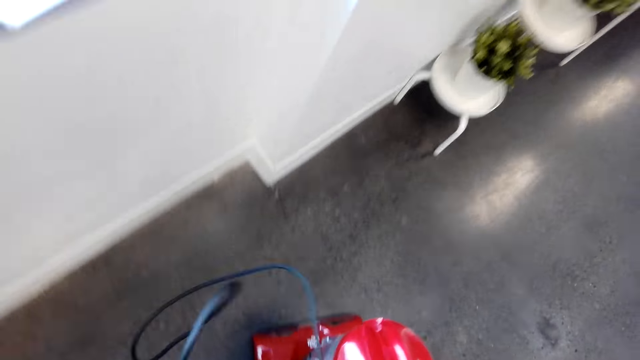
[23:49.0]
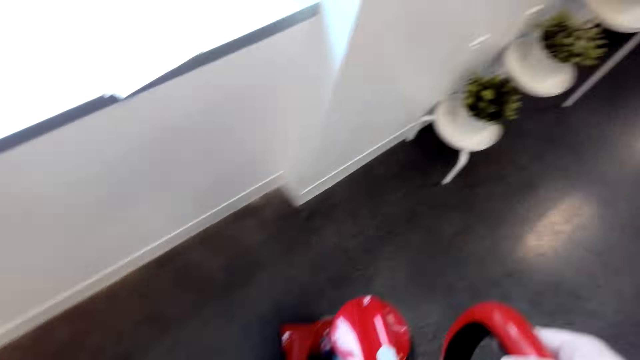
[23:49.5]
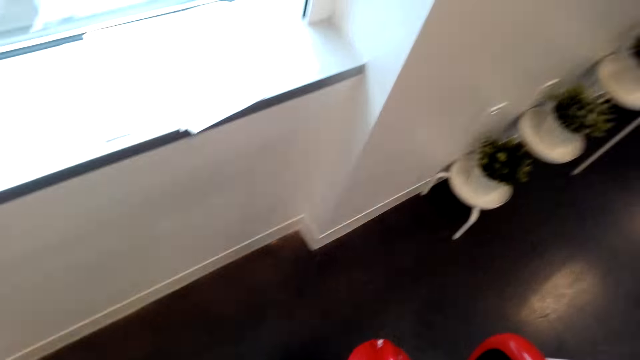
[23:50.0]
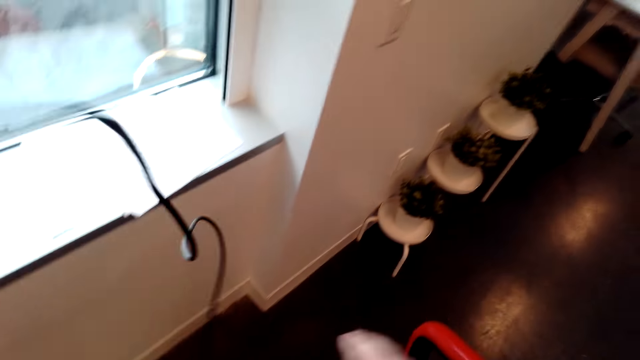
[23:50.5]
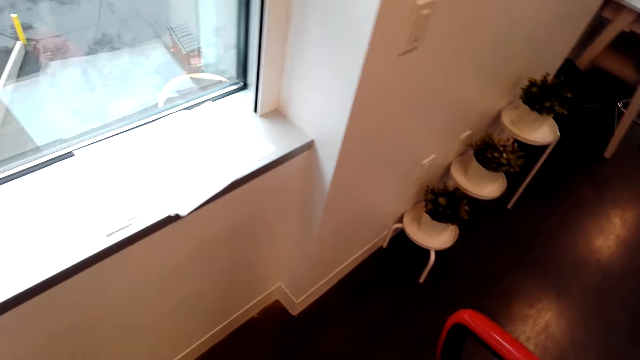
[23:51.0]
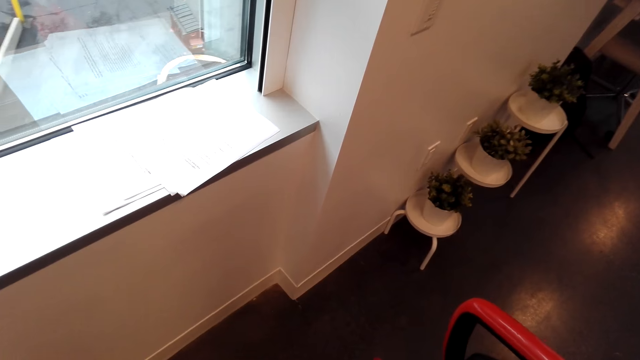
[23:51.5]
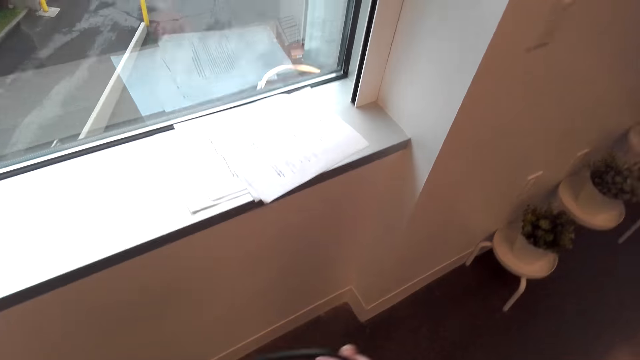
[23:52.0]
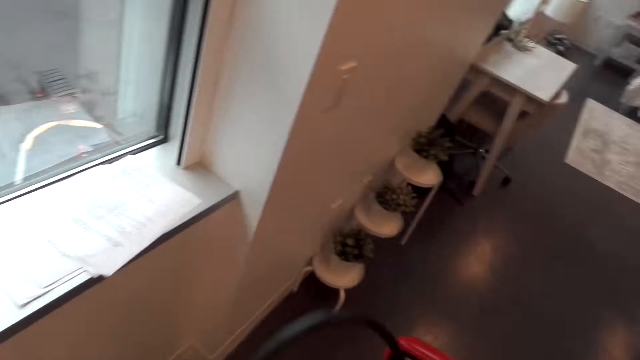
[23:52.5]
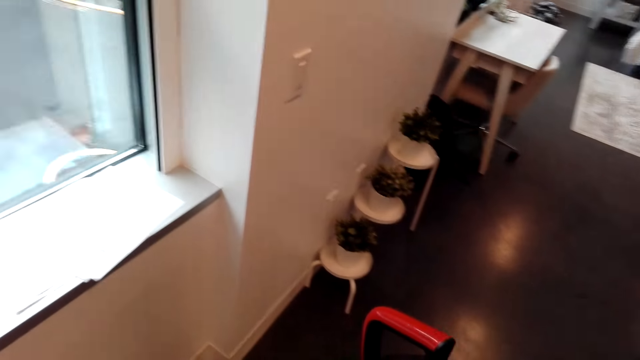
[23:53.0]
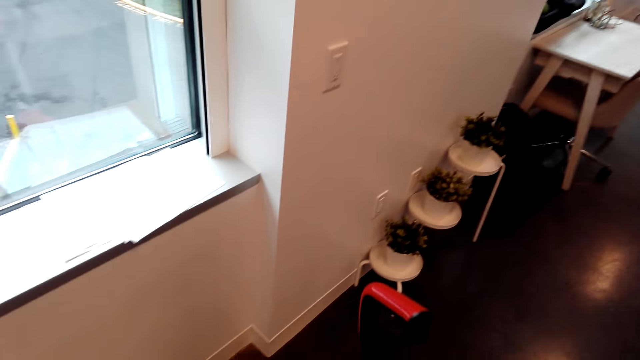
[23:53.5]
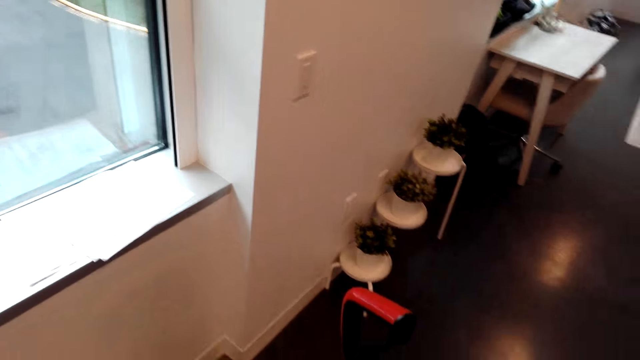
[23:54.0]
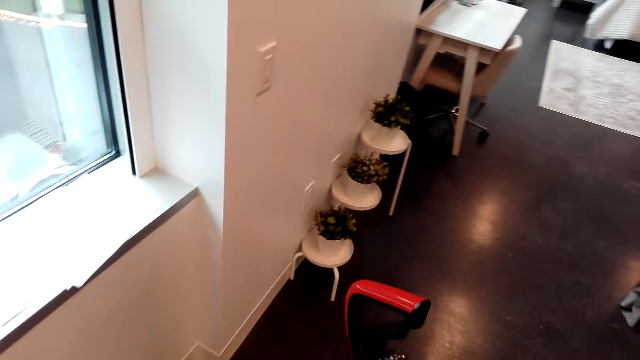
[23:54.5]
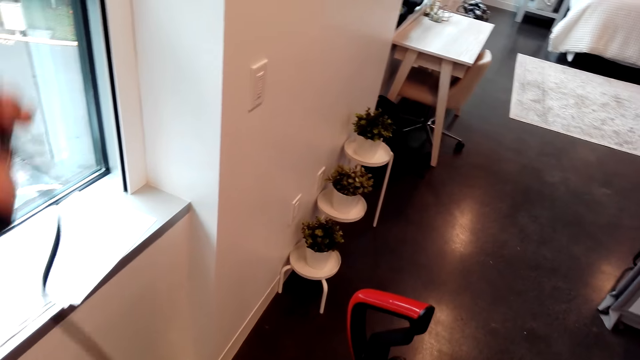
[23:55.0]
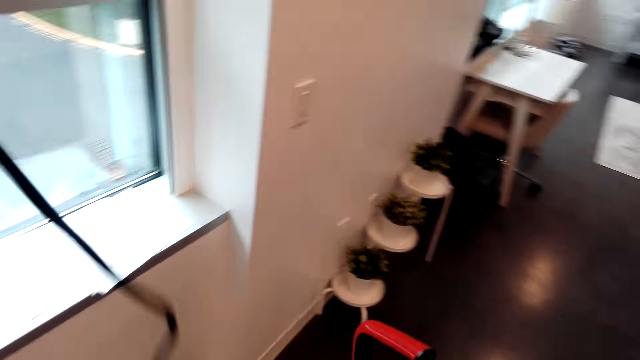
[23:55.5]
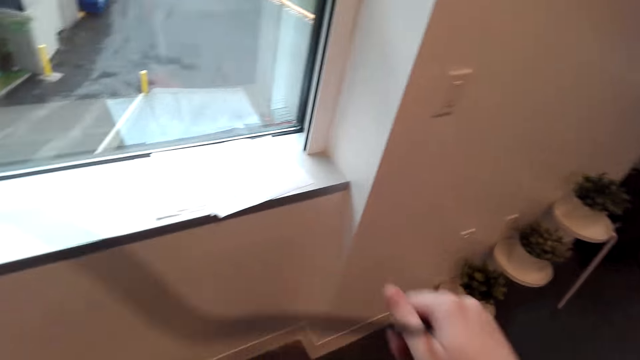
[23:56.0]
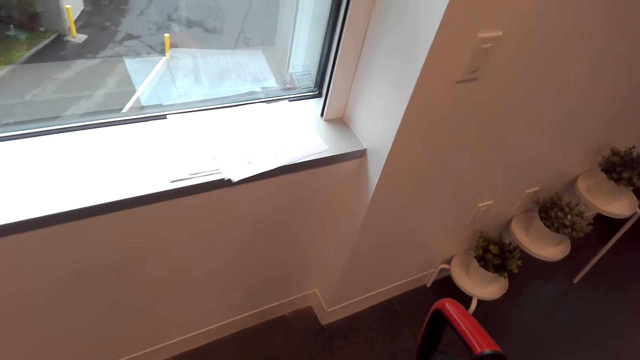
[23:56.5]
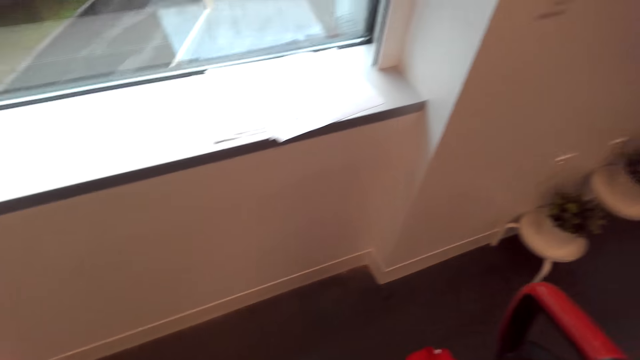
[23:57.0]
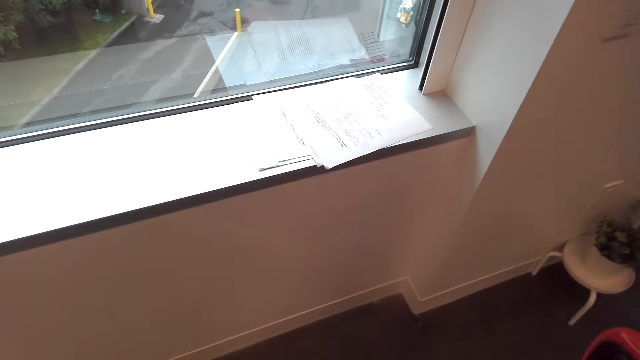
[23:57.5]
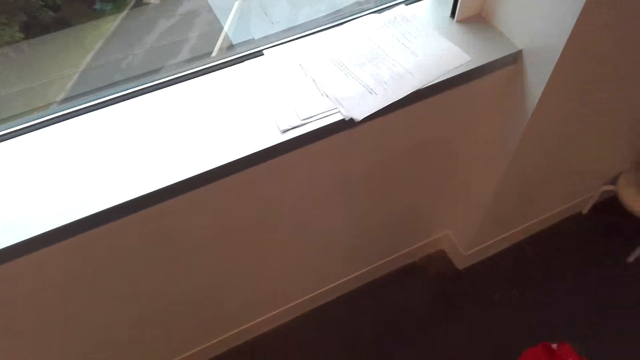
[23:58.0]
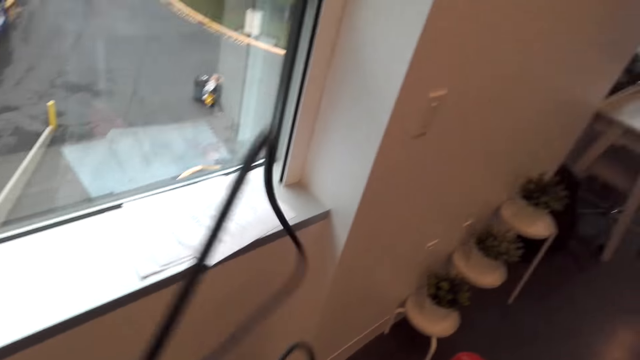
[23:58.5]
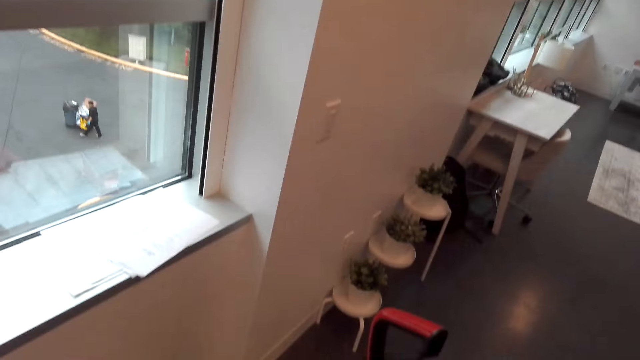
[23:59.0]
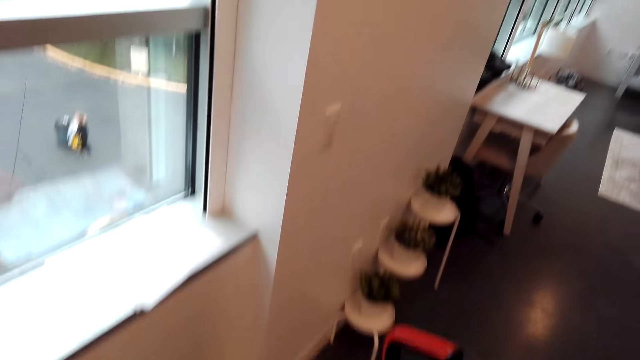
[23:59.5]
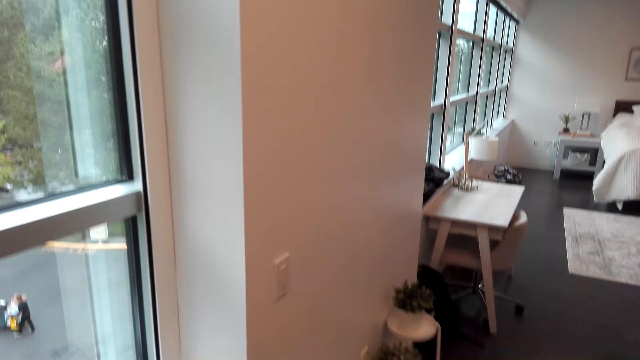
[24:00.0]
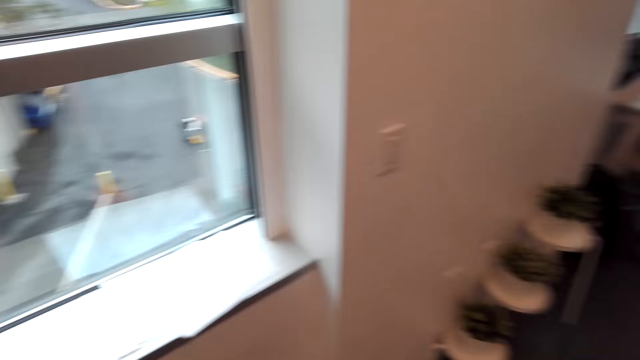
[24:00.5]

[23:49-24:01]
The camera wearer unrolls the cable. They adjust the vacuum cleaner cable. They converse with the man. The man converses with the camera wearer.

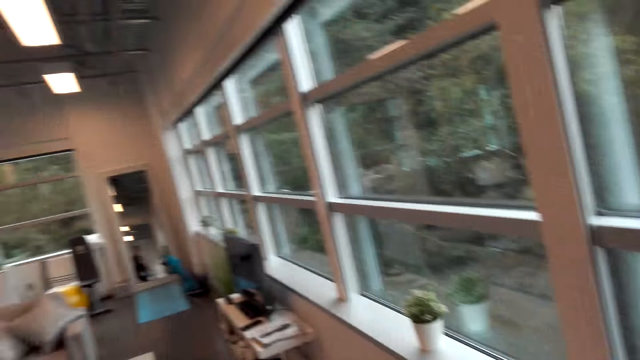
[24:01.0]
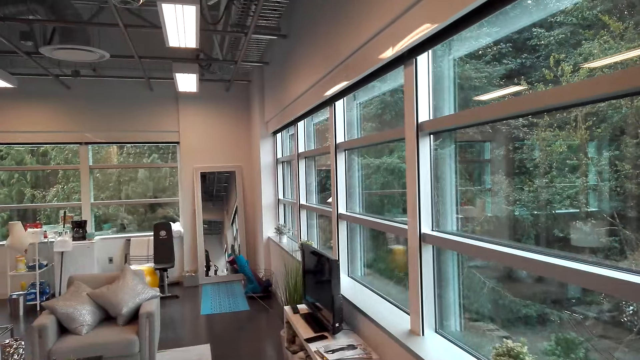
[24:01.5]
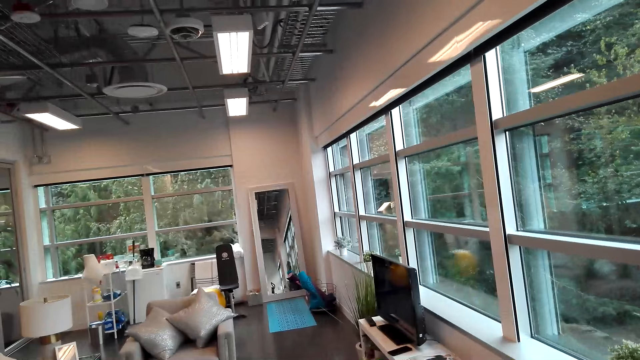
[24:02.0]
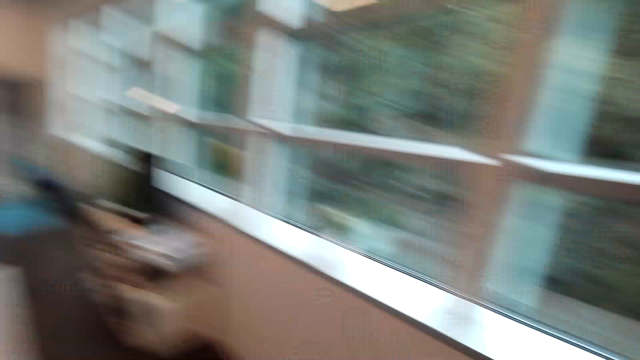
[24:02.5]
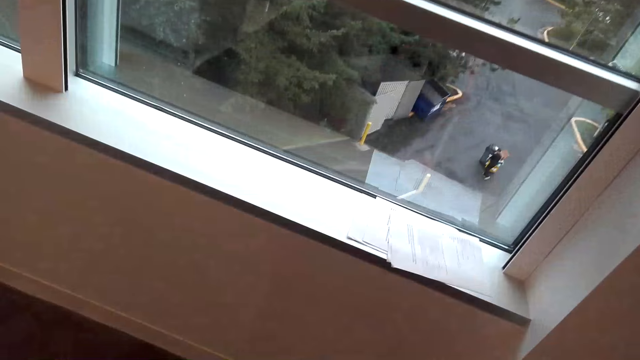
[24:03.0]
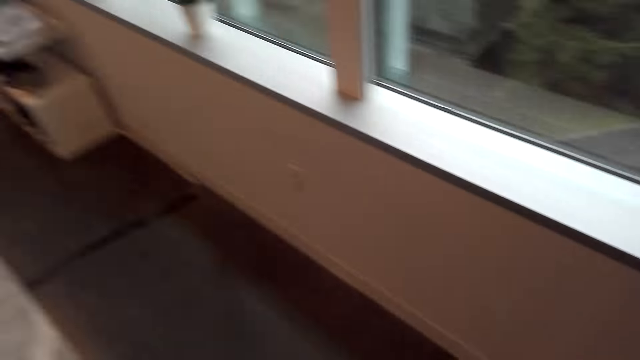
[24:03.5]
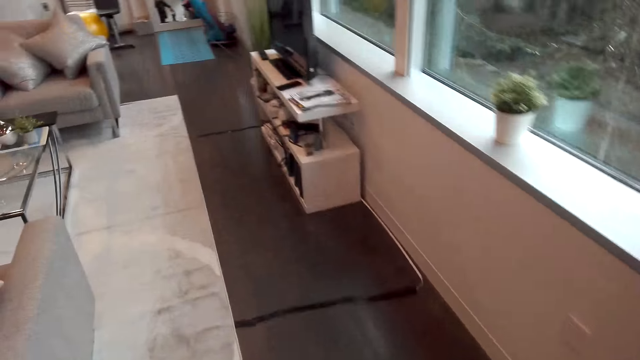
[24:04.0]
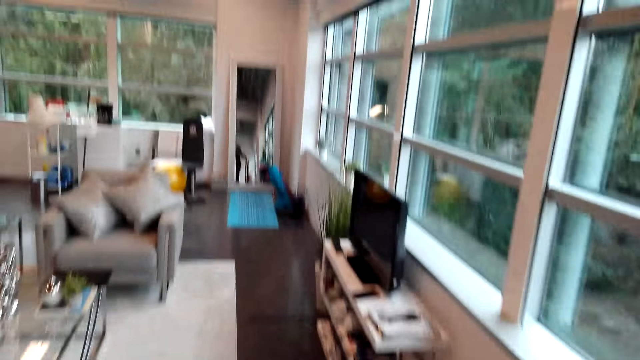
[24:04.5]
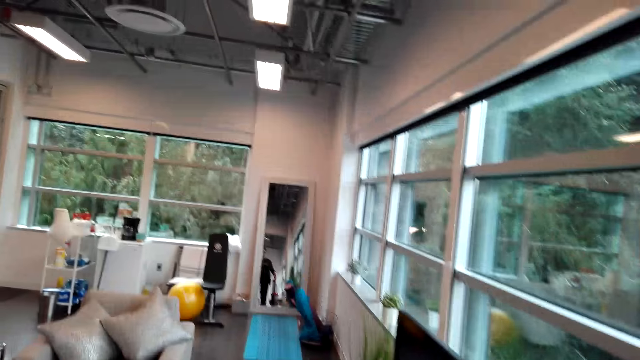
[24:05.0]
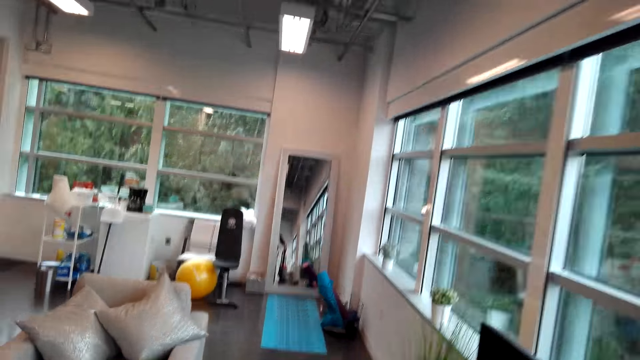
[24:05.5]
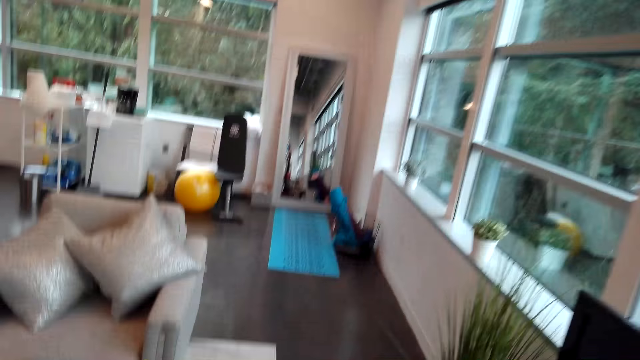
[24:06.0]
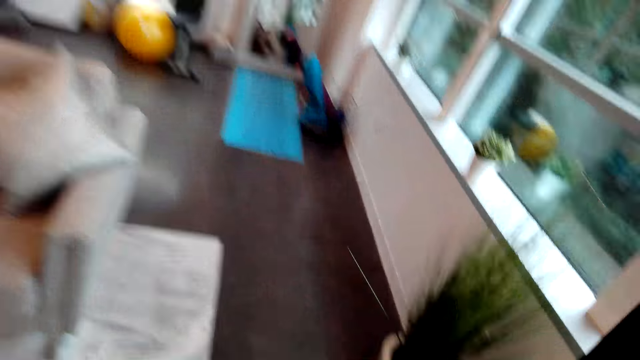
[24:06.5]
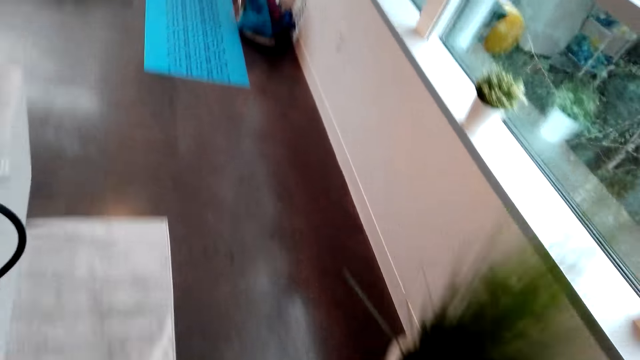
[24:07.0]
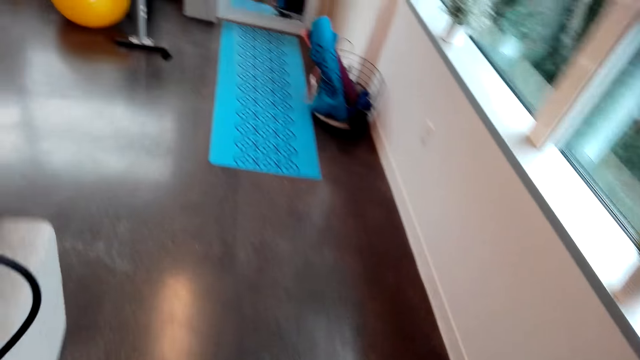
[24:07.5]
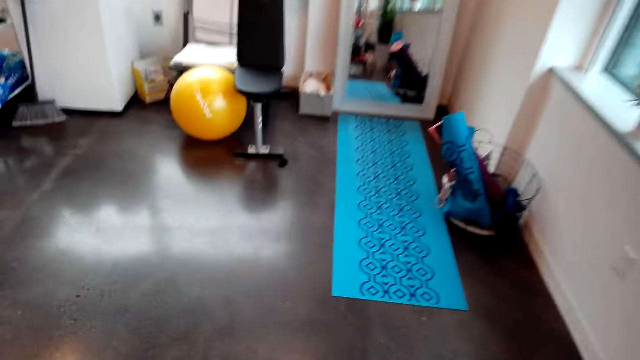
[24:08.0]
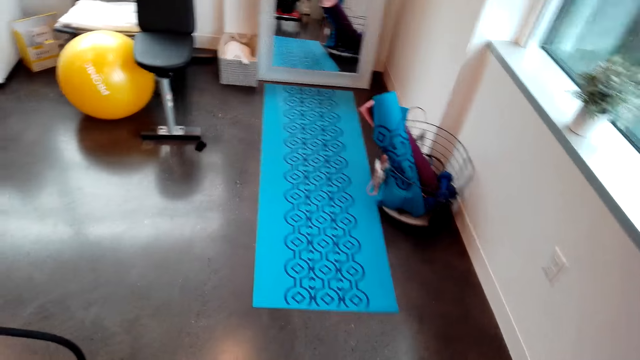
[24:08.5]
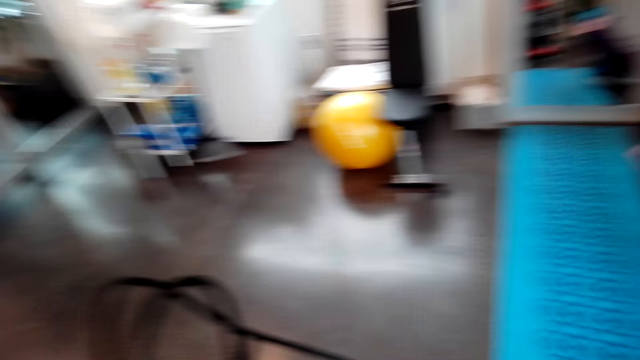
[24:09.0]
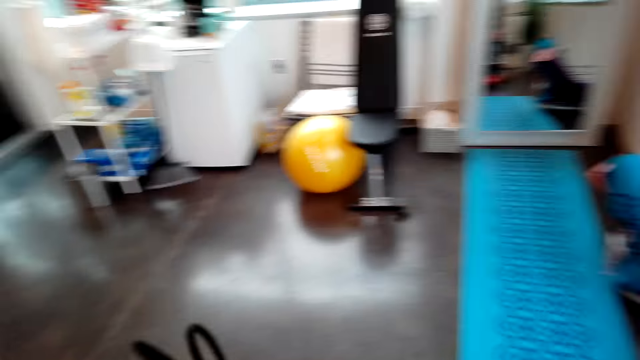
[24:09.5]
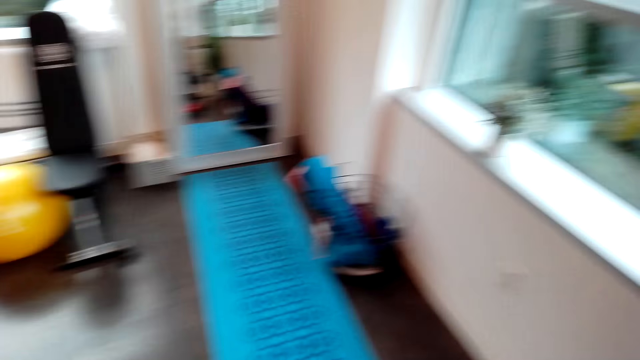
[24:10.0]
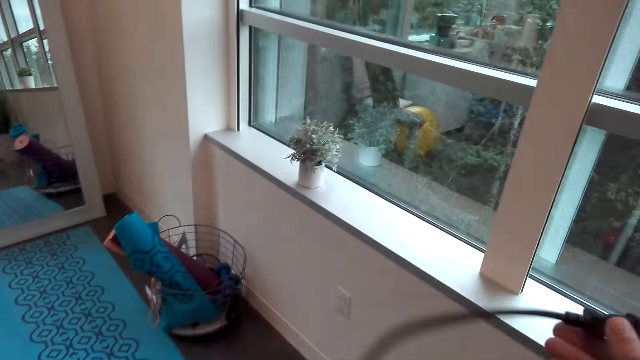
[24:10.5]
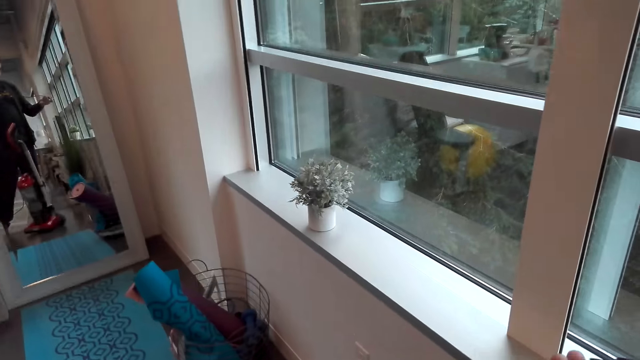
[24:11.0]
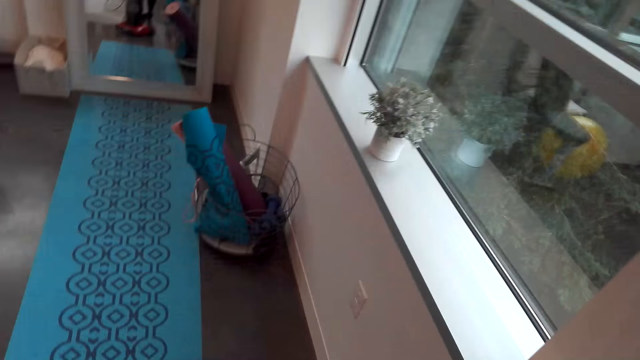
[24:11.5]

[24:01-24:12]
The camera wearer walks around the room.
